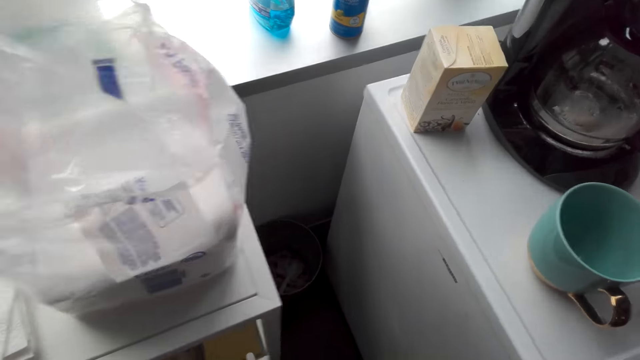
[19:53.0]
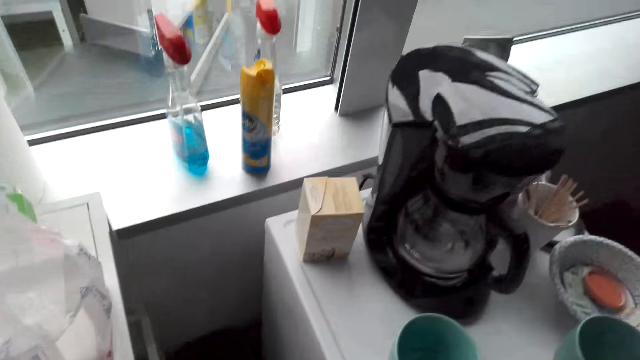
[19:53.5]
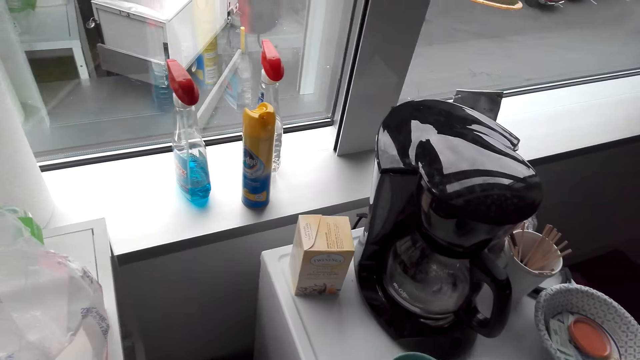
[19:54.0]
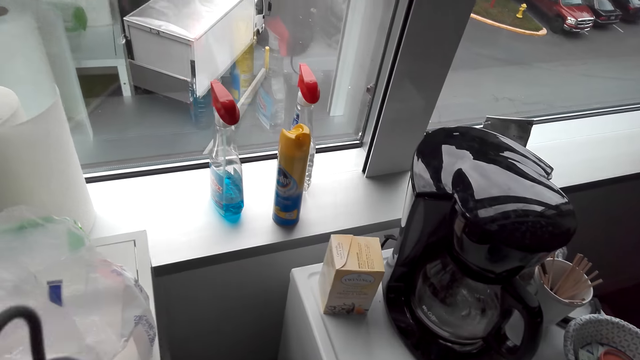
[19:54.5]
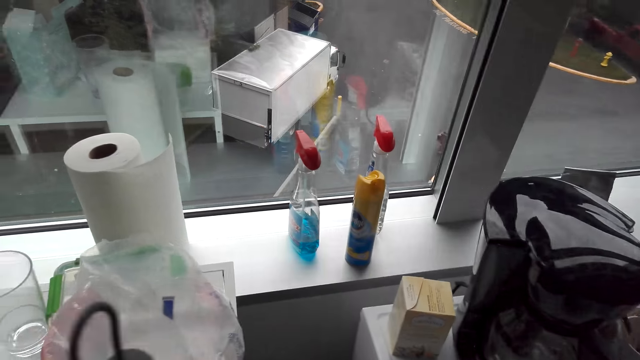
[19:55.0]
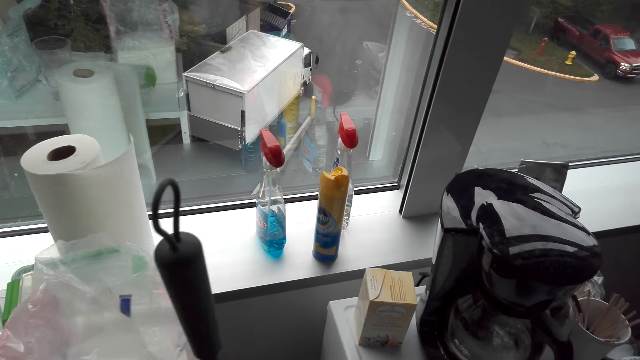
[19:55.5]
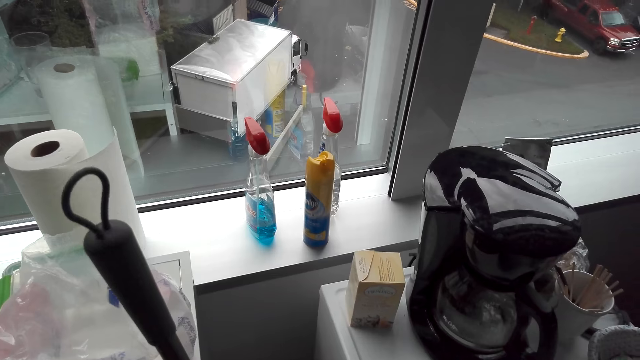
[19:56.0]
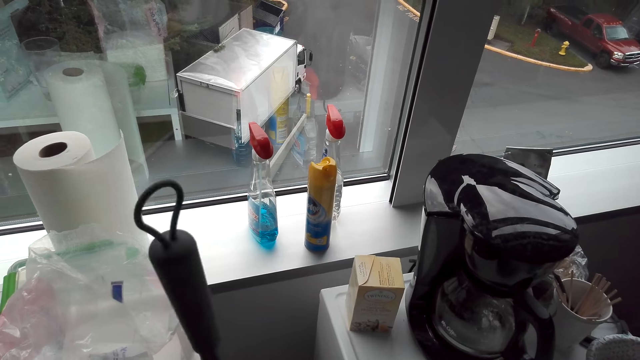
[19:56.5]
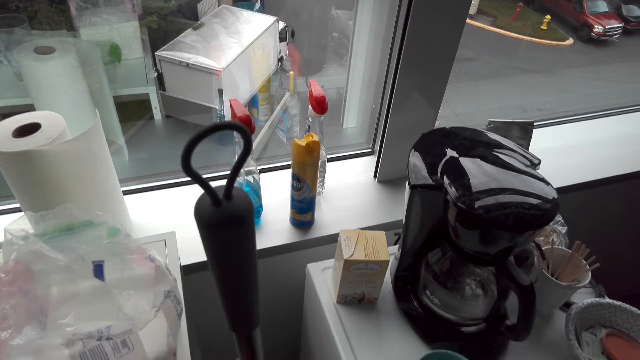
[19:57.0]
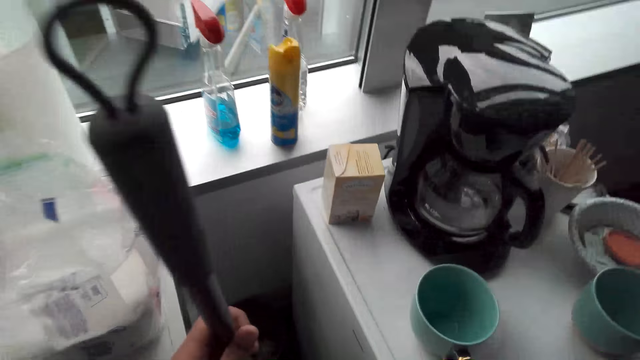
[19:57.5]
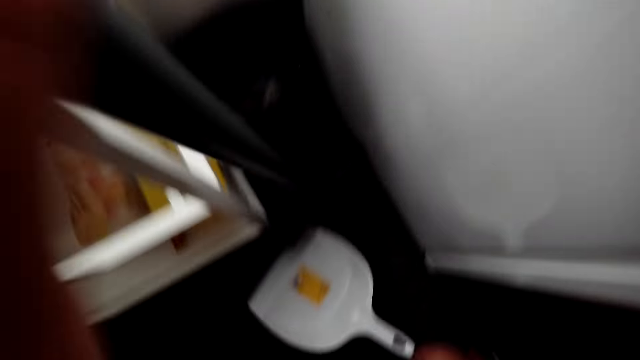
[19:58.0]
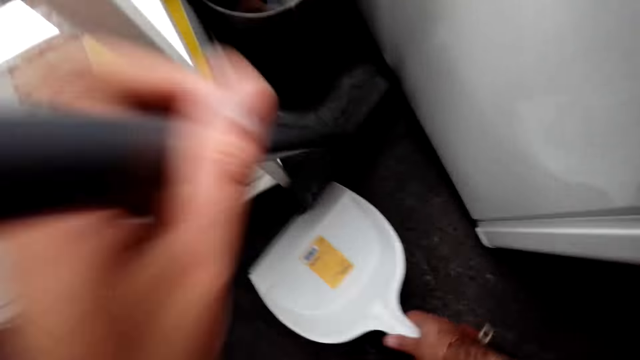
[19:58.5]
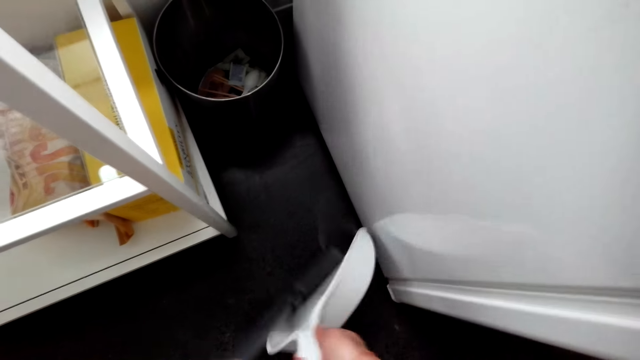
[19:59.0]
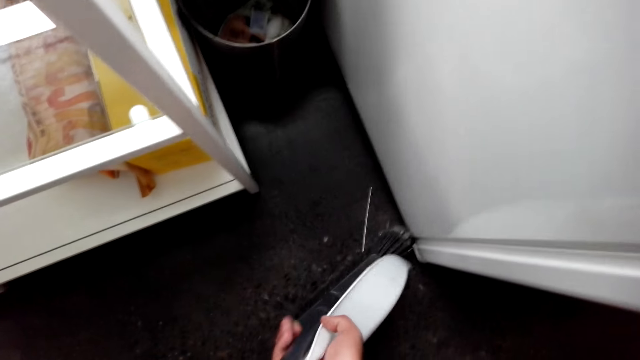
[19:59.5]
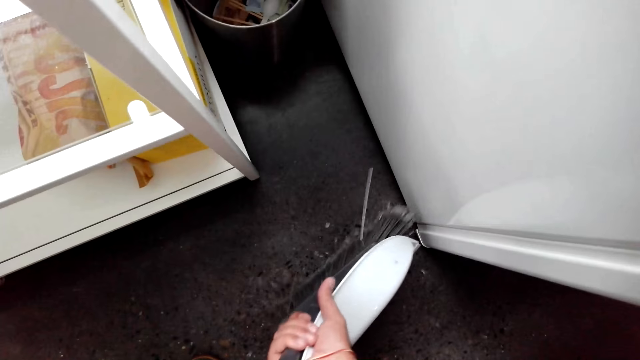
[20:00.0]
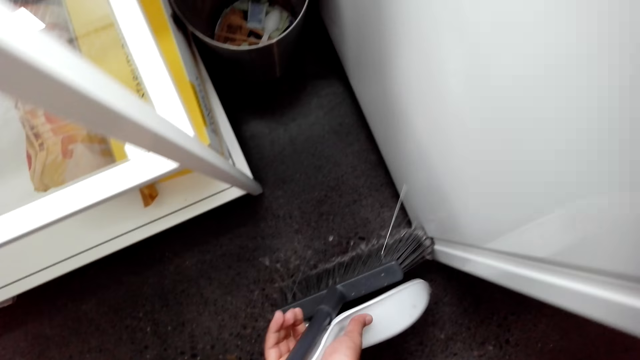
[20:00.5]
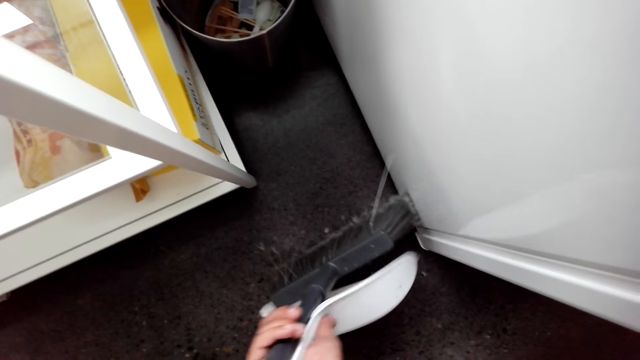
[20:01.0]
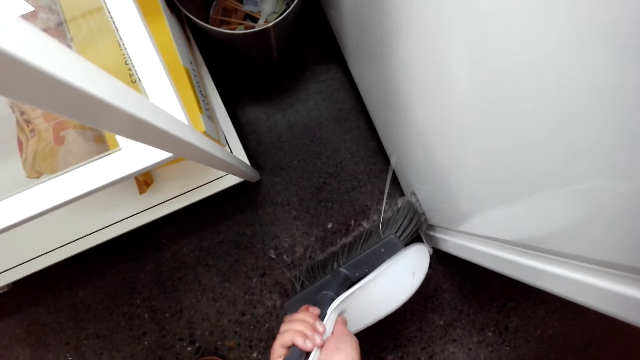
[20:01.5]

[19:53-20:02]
The camera wearer sticks the dustpan on the broom. They collect waste to the dustpan using a floor brush.

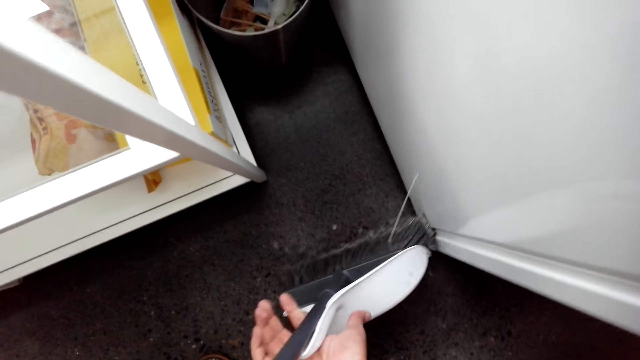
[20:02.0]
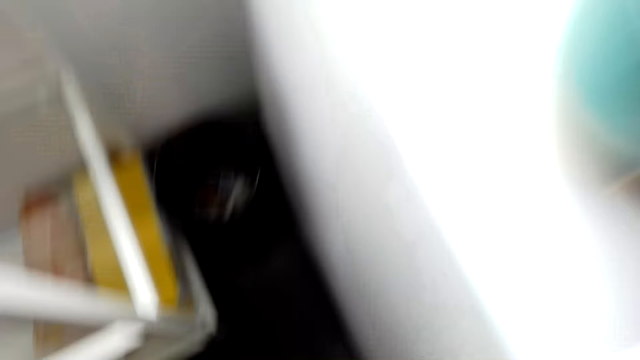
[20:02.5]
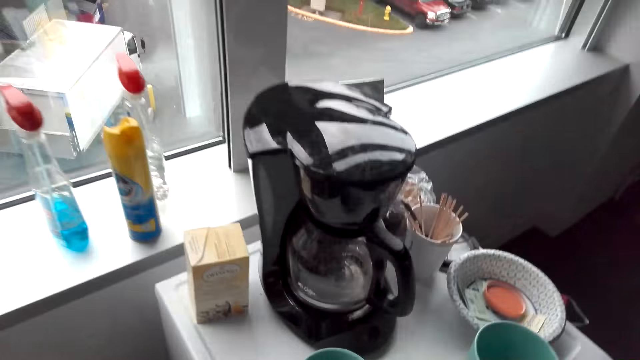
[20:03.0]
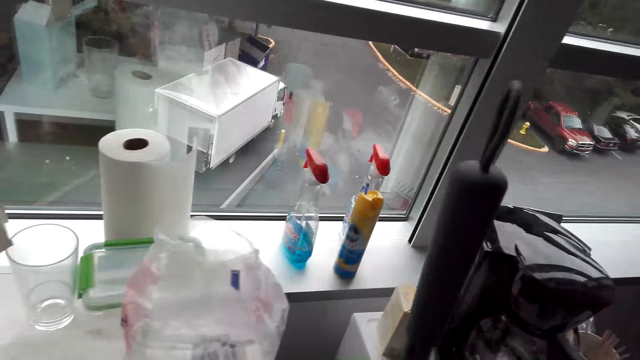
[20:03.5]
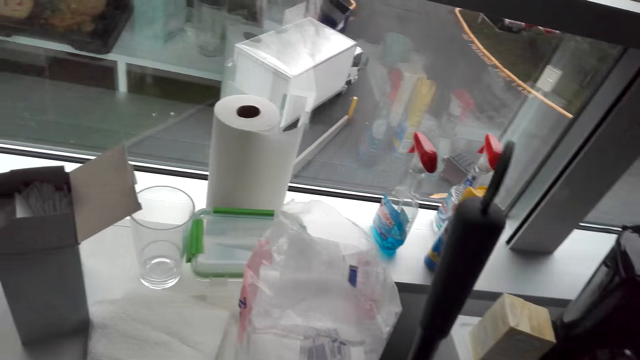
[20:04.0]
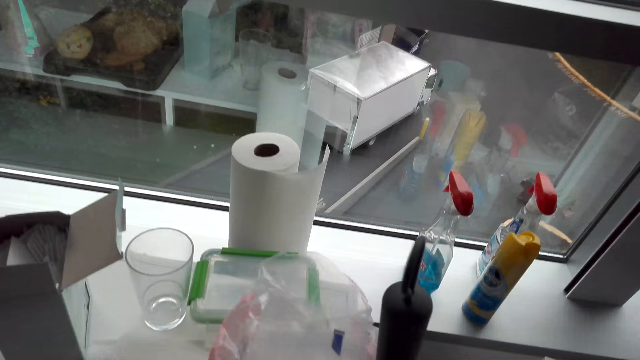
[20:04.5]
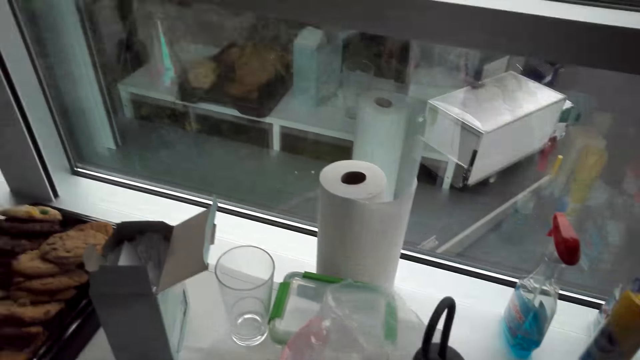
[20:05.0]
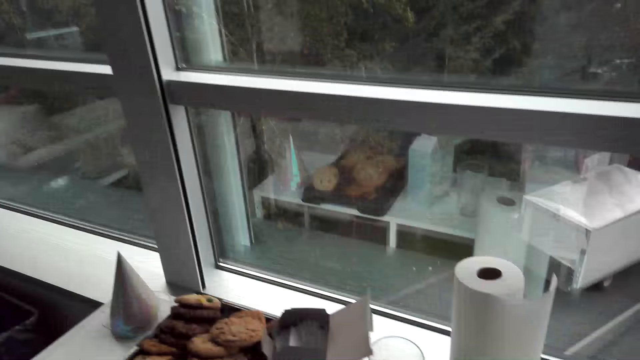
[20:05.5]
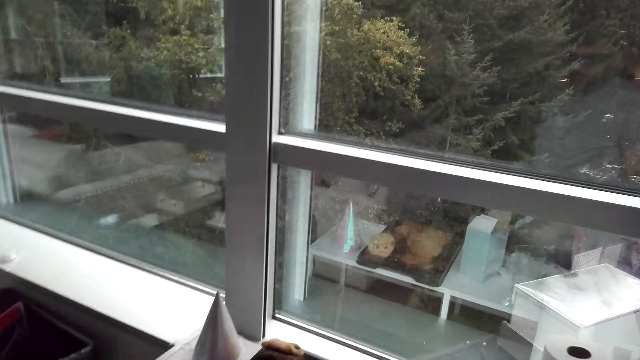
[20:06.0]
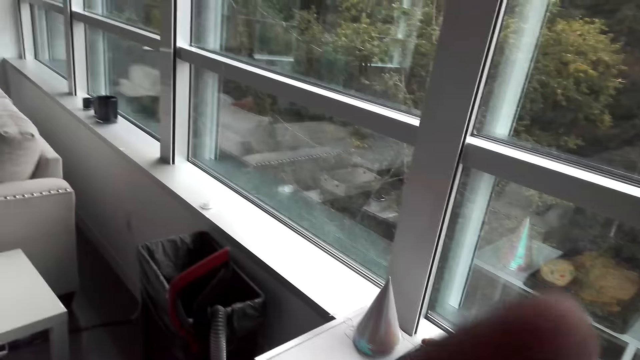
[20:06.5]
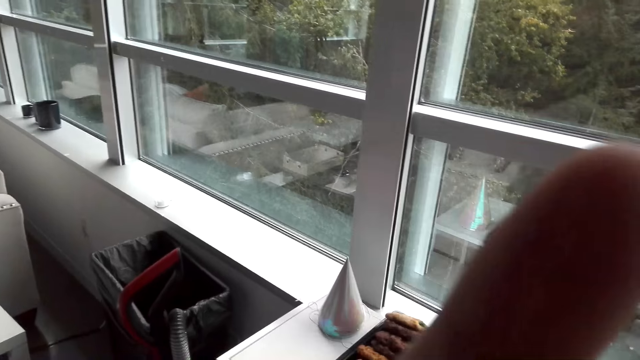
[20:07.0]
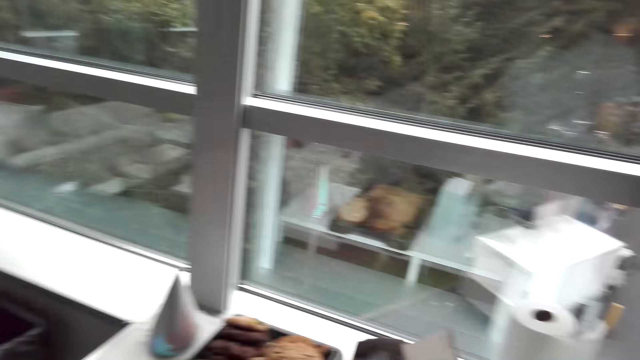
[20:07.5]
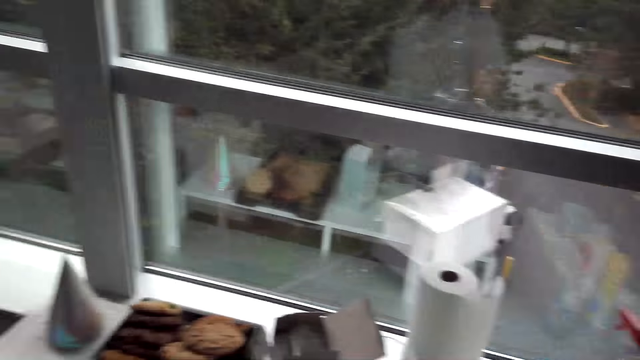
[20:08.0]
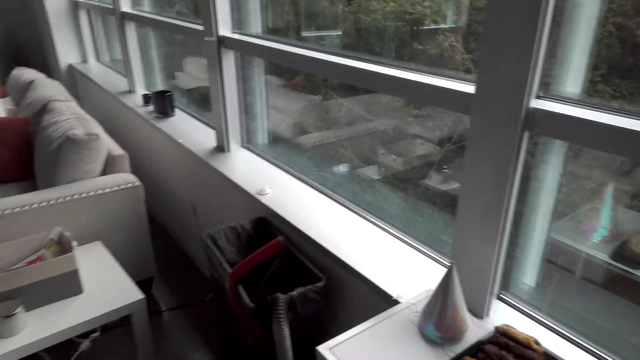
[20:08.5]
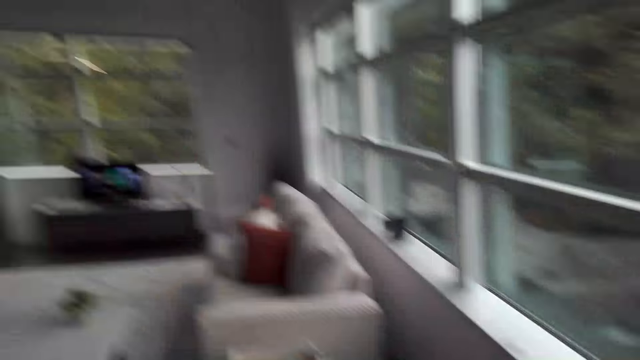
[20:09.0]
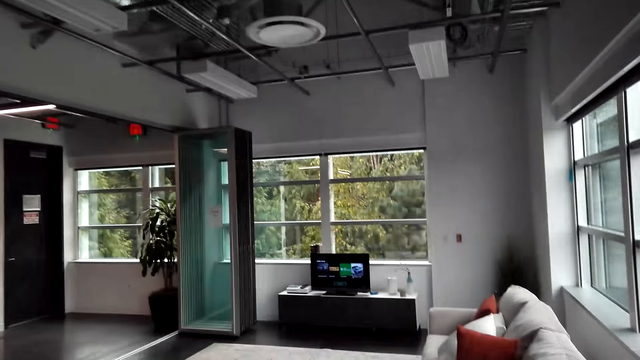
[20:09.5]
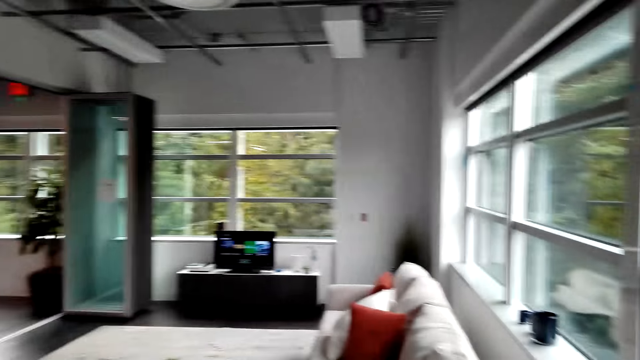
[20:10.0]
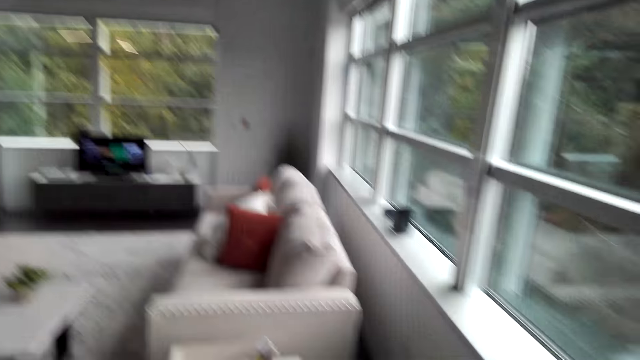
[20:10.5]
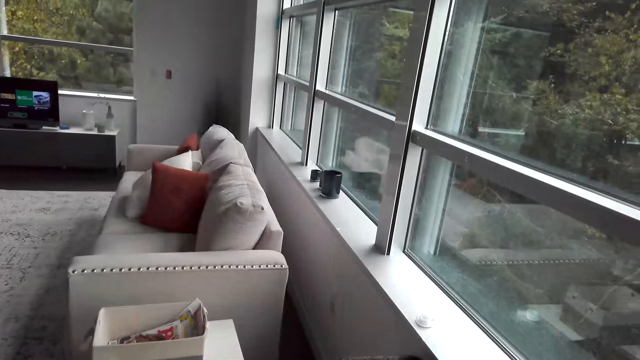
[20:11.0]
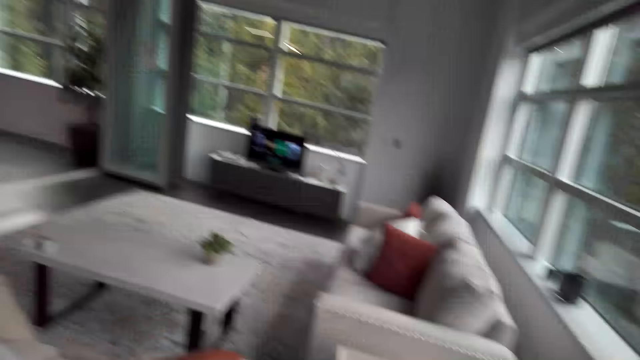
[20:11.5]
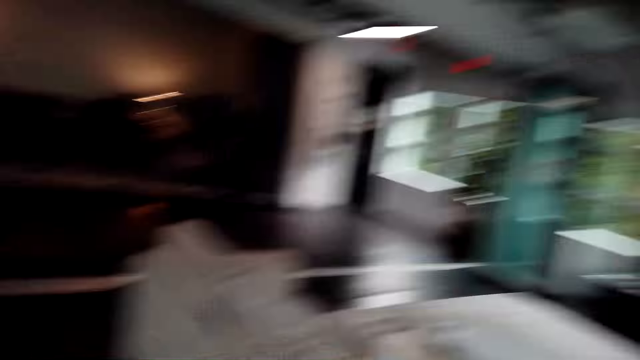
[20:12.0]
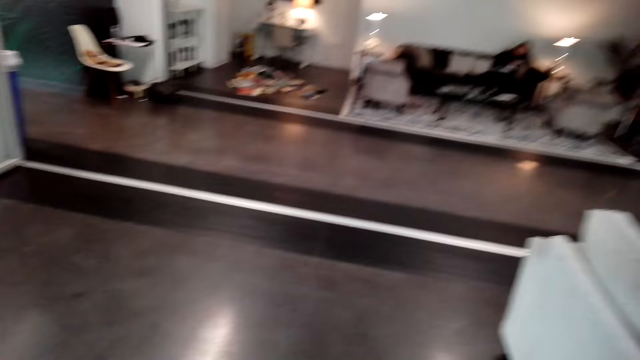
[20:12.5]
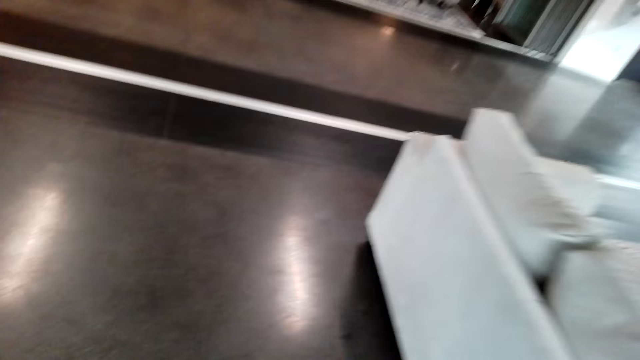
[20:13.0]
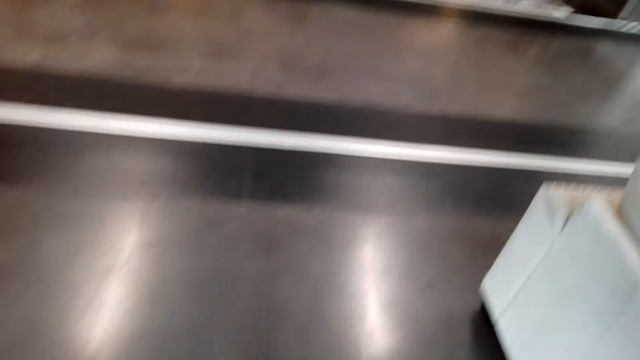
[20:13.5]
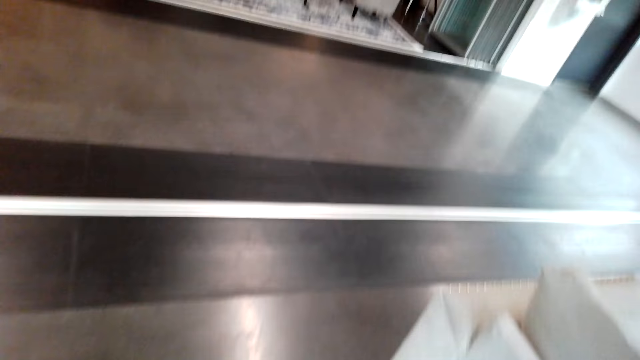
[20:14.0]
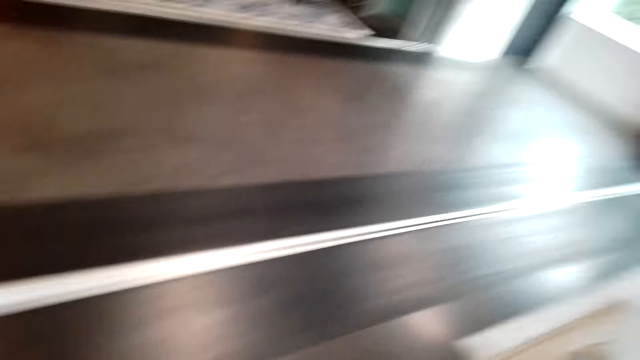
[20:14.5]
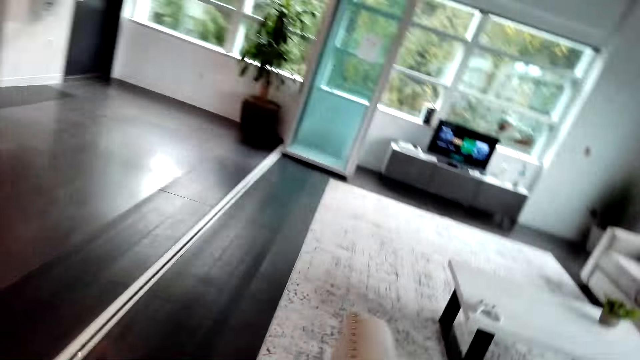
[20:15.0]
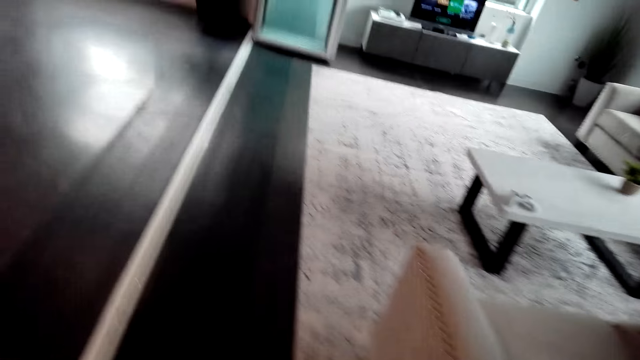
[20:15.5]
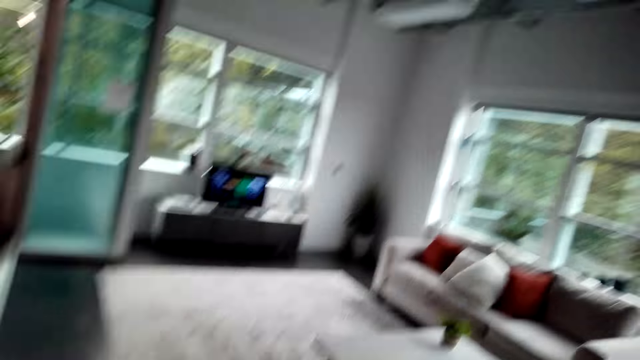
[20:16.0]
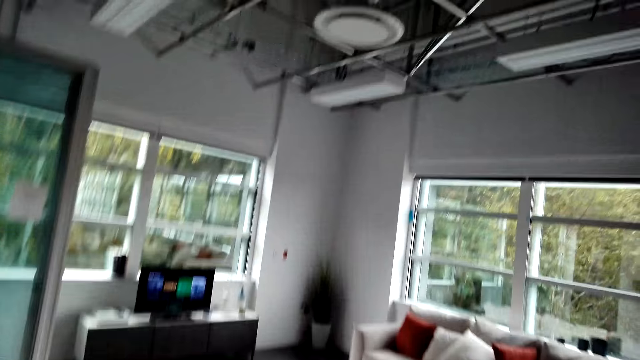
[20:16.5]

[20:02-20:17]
The camera wearer walks around the room. They place the broom against a wall. They look around. They walk around.
